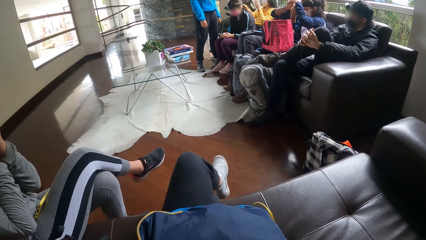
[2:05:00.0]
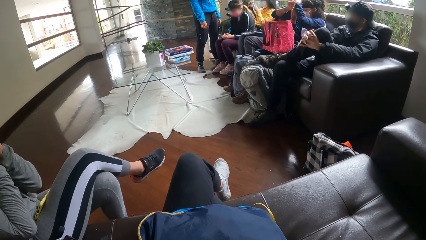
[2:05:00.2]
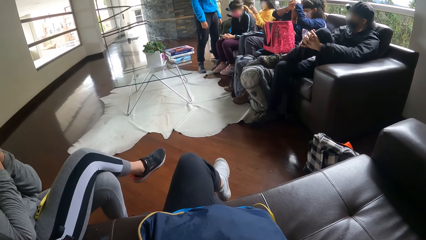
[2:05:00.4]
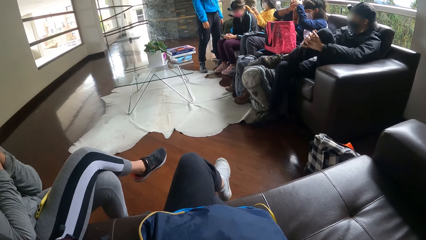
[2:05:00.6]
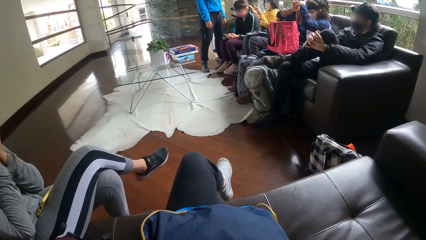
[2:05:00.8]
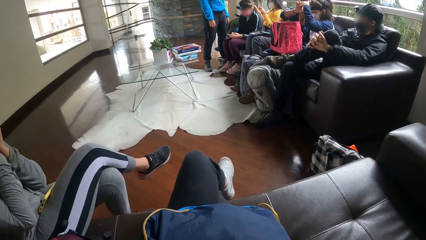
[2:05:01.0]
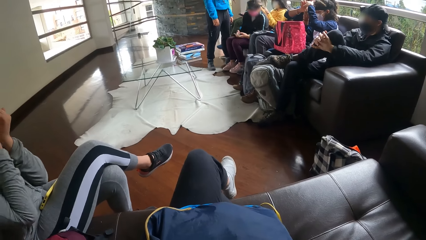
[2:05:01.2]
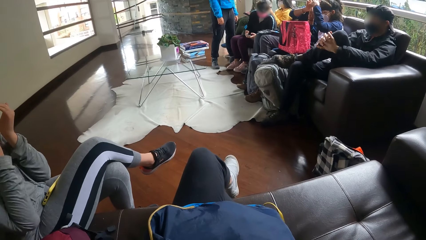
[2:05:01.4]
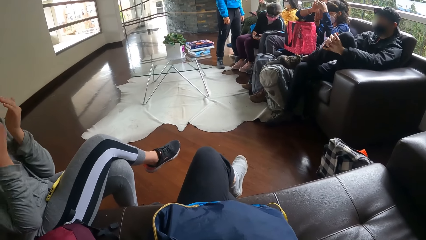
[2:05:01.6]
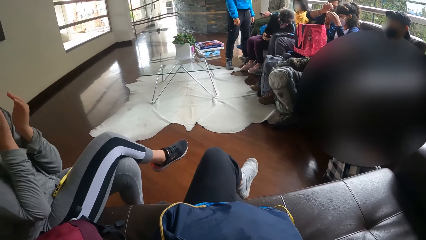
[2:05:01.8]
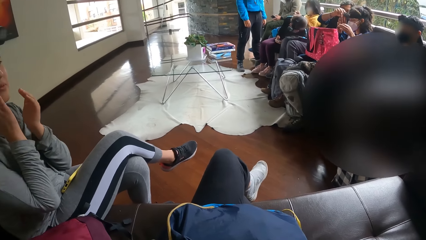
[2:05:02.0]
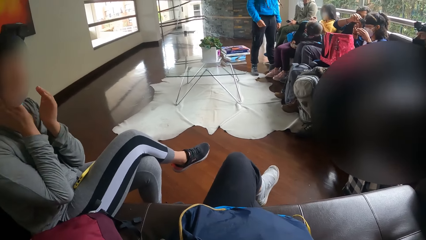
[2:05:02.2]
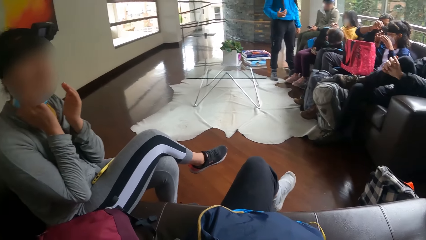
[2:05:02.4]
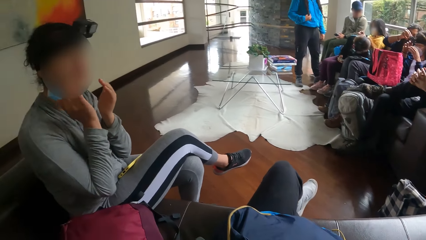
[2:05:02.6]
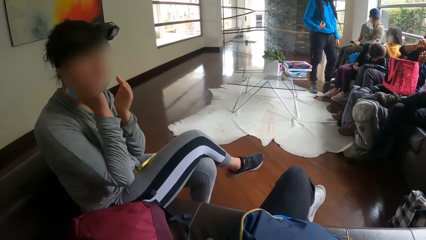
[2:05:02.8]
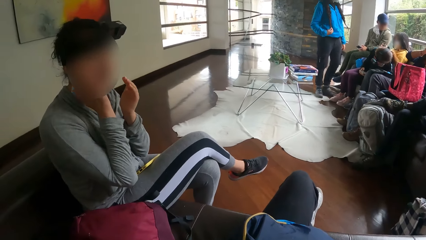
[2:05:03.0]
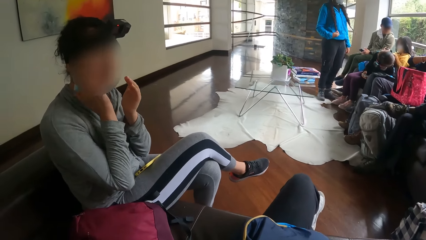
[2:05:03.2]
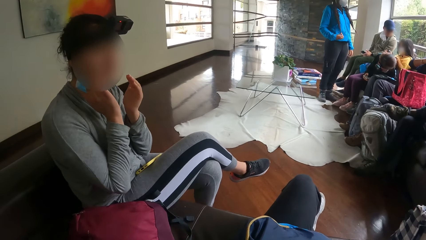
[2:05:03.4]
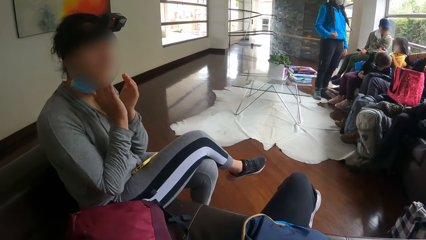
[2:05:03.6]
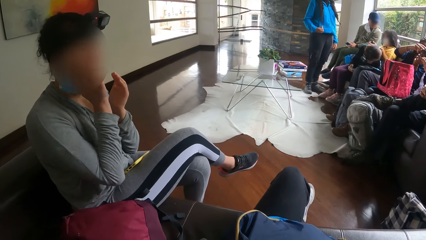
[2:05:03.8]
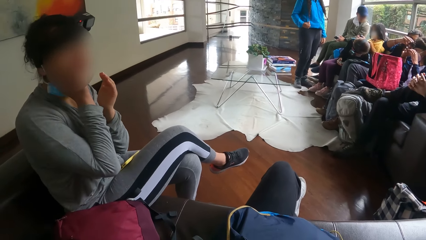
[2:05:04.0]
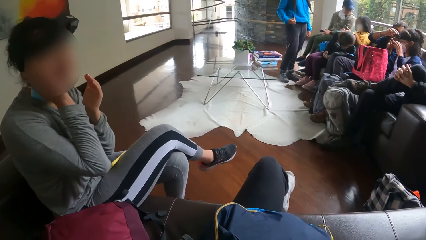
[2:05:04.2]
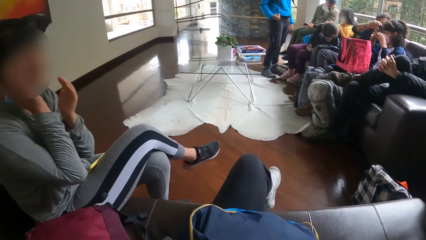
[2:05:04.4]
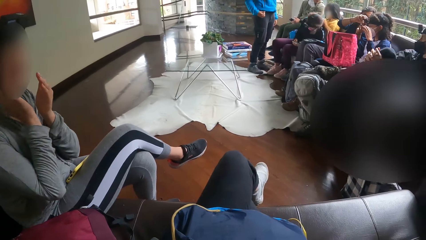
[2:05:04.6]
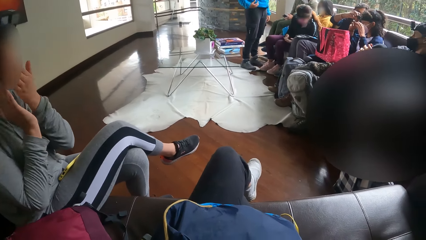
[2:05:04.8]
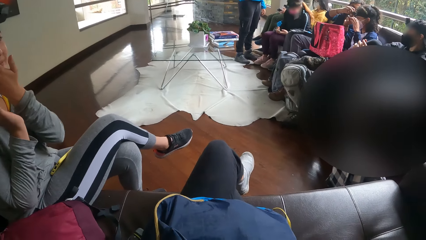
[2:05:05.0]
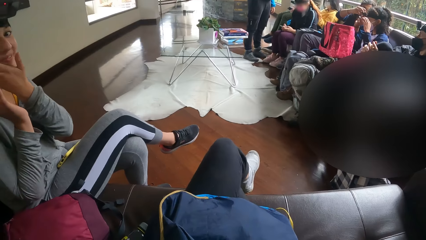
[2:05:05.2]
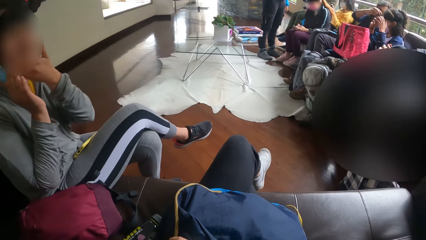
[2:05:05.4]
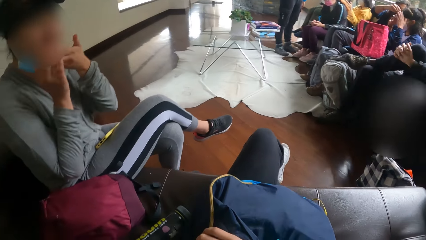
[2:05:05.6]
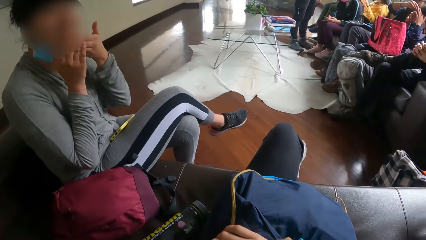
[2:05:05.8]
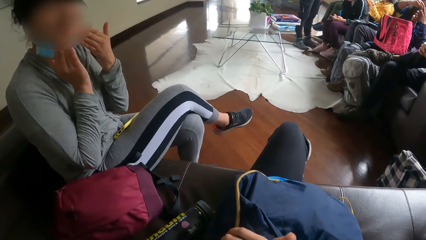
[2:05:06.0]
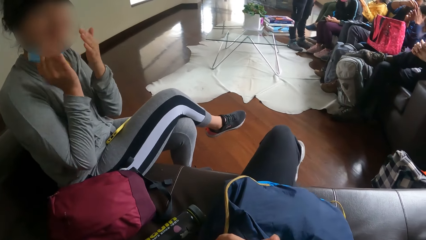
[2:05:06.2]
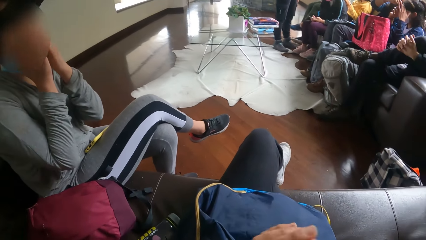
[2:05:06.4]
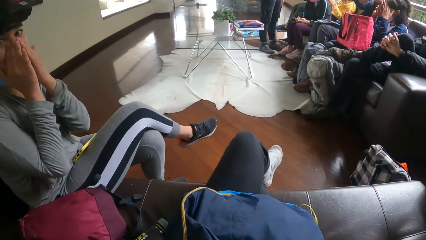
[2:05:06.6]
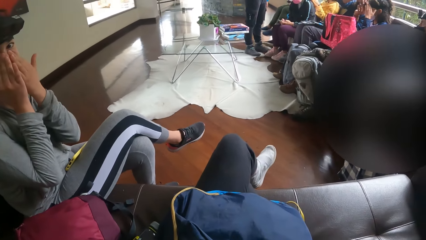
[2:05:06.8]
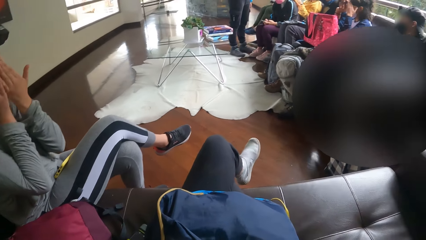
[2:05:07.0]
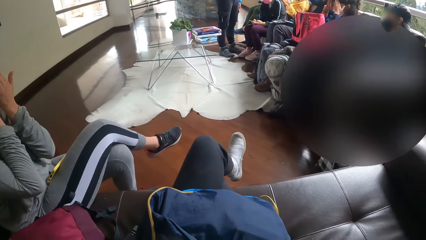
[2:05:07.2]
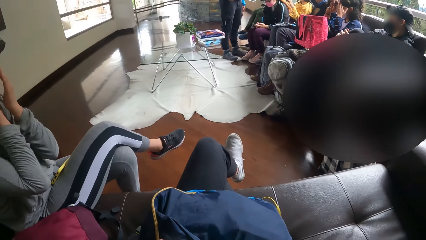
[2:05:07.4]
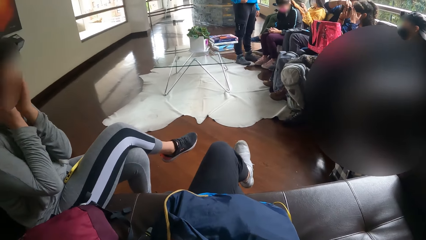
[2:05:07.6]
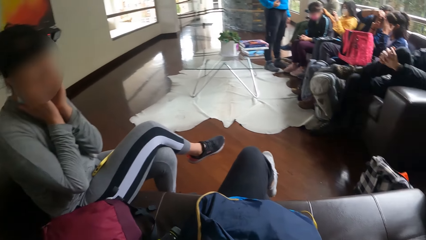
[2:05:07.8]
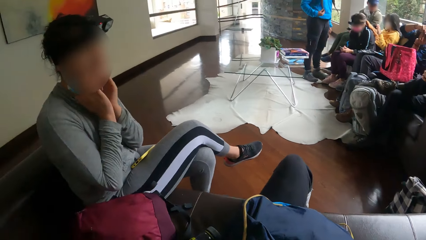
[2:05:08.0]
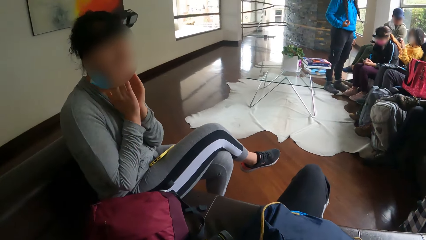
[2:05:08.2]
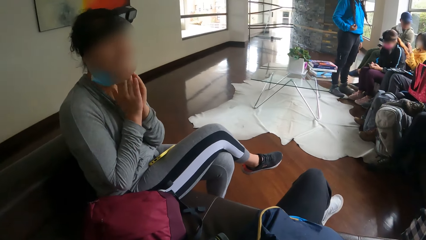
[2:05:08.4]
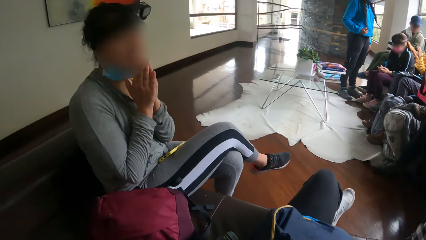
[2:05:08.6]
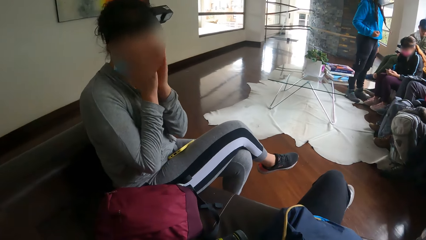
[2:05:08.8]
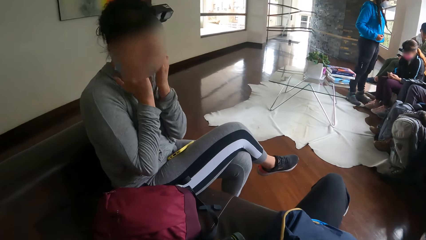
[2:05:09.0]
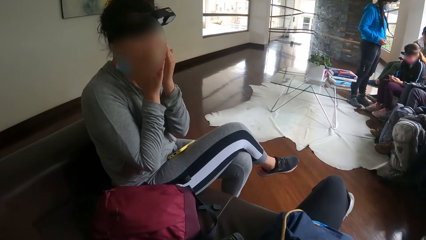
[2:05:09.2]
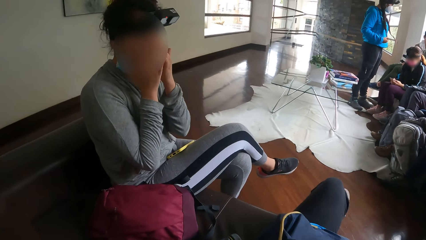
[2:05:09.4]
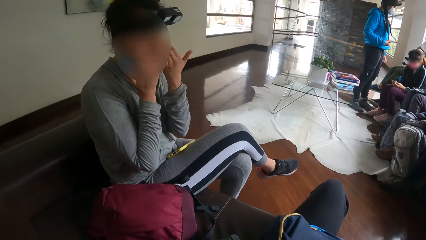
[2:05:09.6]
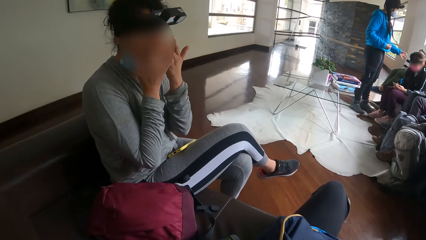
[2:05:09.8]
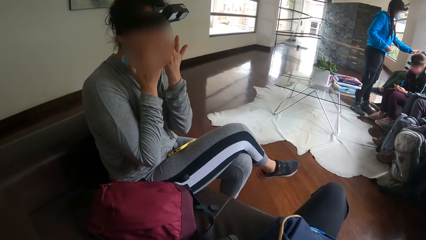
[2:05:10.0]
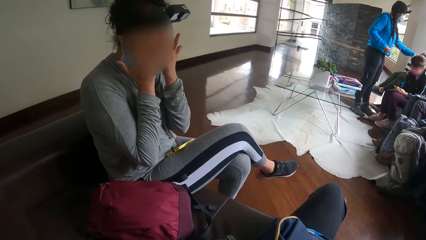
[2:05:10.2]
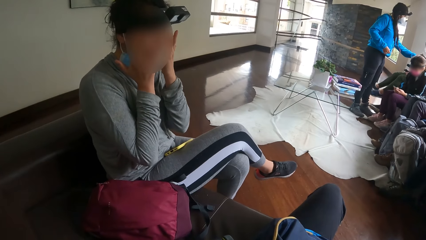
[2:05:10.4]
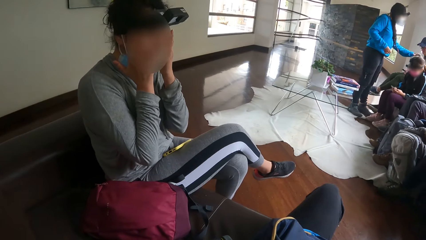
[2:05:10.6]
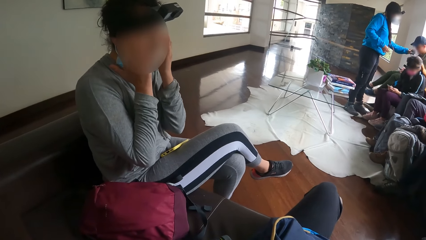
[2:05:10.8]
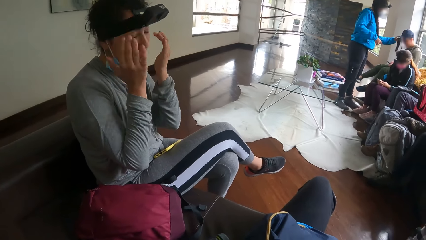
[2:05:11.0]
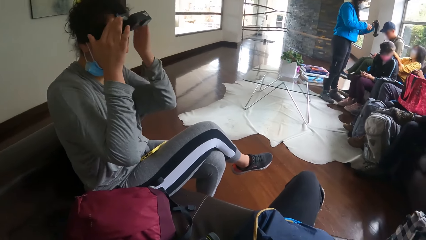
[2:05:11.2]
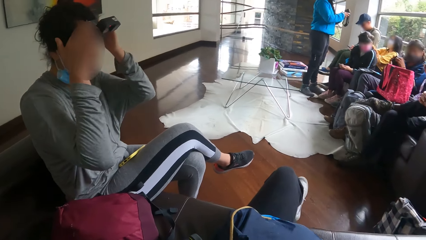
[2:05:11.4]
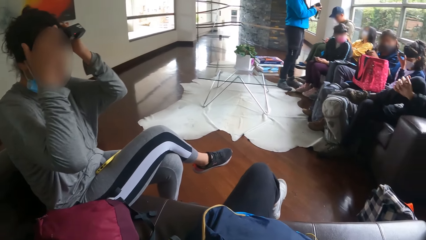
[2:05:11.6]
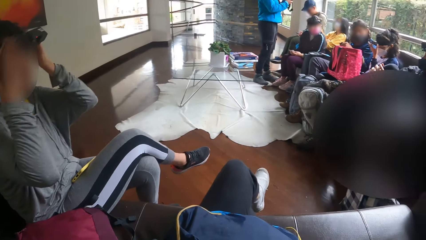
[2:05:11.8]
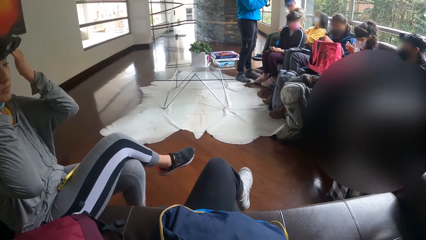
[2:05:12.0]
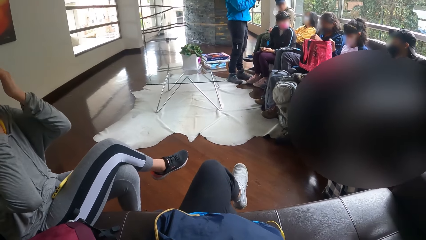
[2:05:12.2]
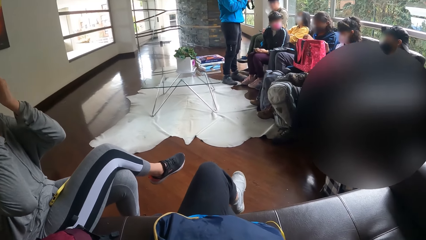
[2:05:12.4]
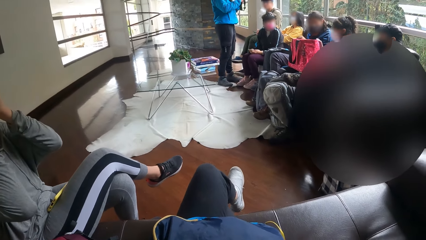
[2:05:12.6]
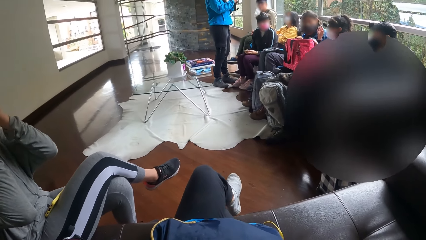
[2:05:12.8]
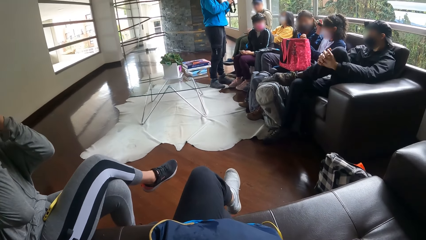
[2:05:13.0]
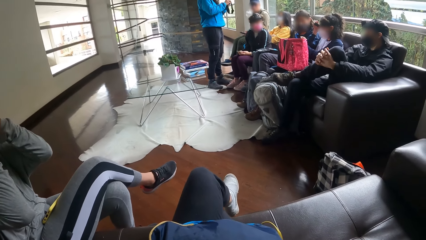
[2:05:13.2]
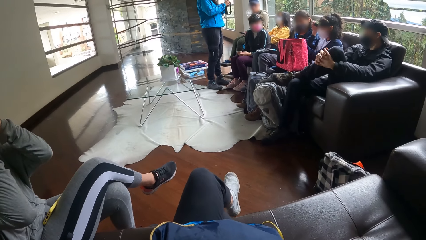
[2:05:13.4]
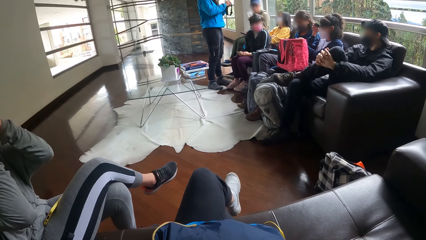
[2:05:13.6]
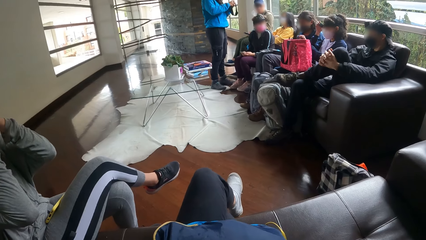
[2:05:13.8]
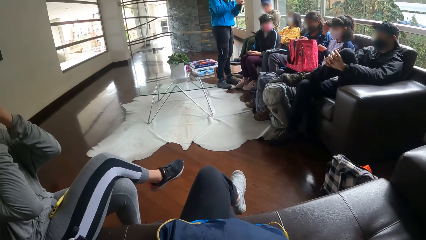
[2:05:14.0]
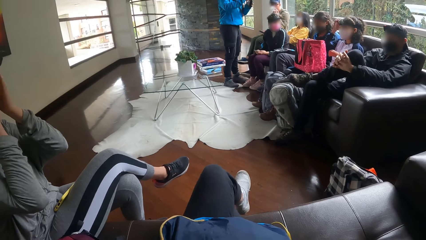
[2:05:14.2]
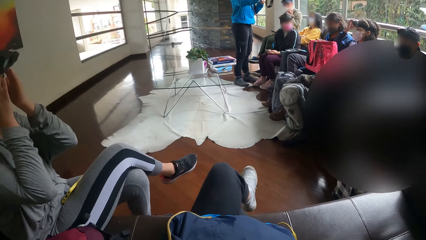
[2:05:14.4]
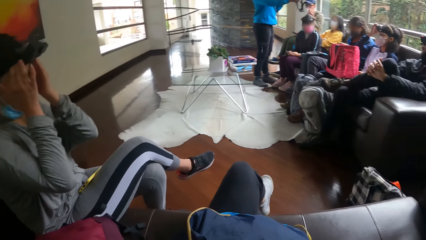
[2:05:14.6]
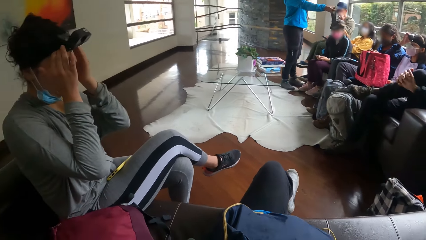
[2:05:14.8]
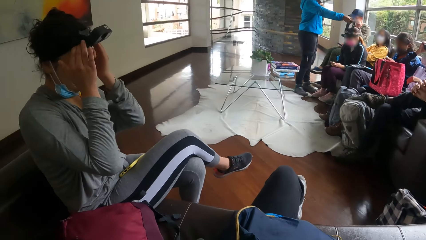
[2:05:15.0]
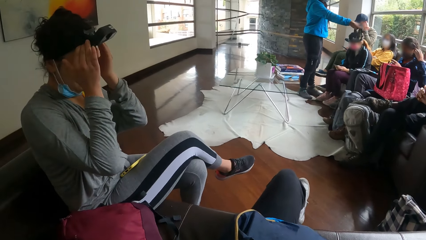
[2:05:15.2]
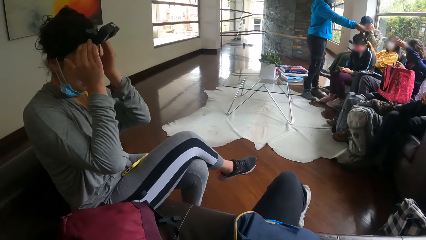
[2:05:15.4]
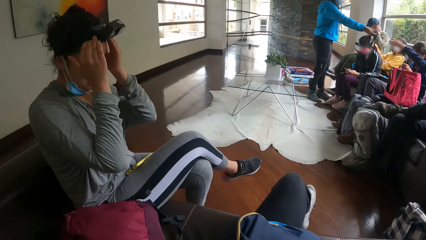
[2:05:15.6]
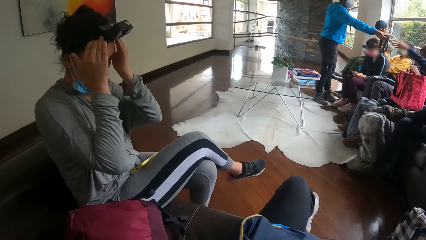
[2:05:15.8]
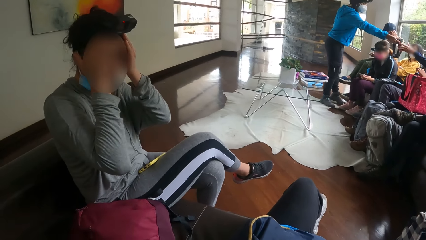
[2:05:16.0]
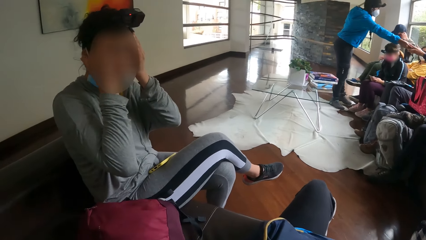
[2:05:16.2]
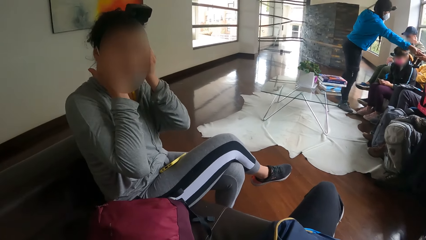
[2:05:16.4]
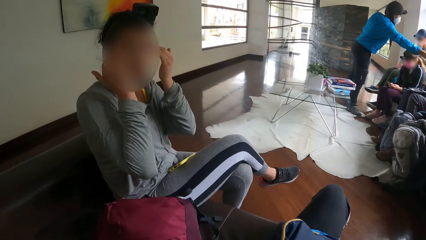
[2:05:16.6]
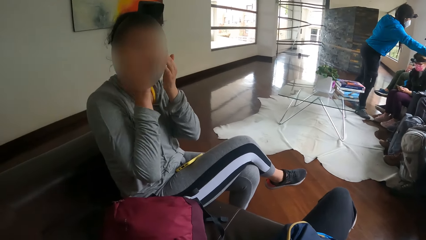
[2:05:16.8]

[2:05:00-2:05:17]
The woman adjusts the camera strap on her head with both hands.
